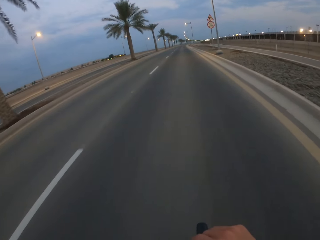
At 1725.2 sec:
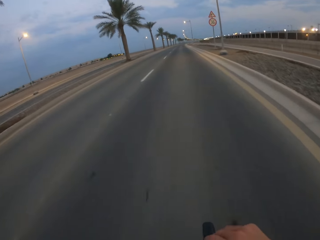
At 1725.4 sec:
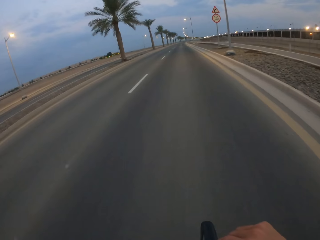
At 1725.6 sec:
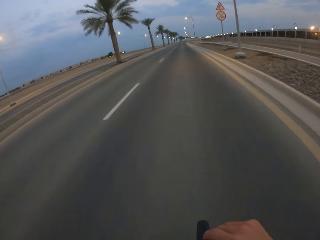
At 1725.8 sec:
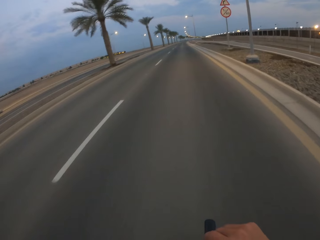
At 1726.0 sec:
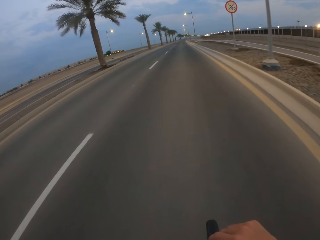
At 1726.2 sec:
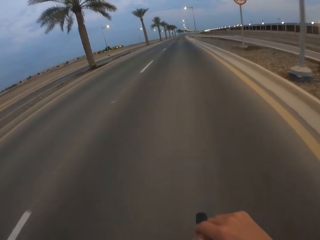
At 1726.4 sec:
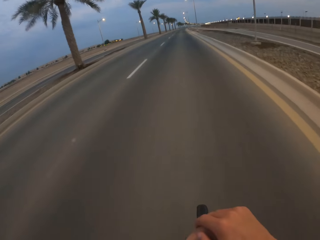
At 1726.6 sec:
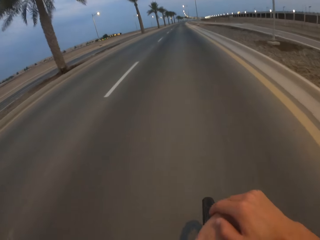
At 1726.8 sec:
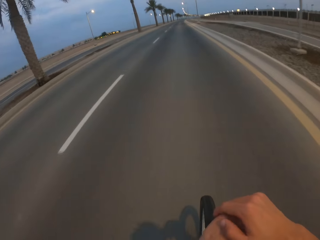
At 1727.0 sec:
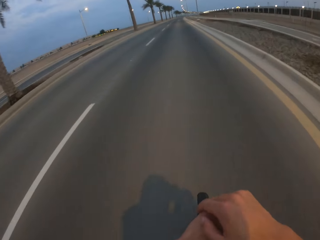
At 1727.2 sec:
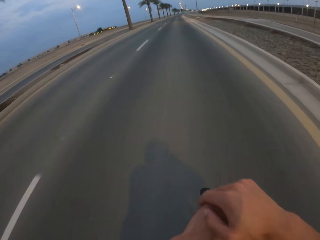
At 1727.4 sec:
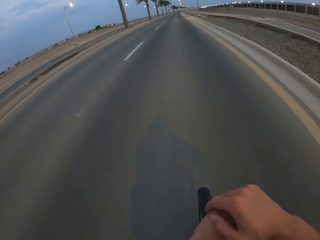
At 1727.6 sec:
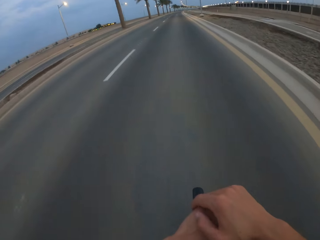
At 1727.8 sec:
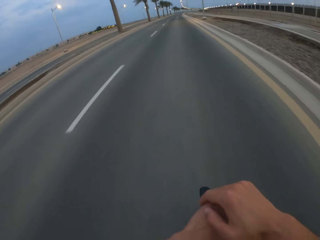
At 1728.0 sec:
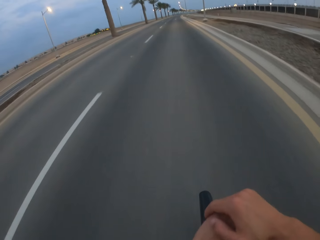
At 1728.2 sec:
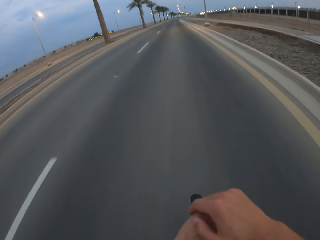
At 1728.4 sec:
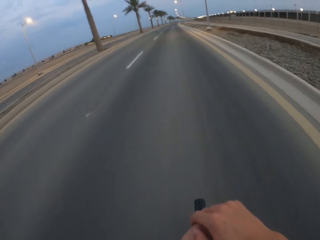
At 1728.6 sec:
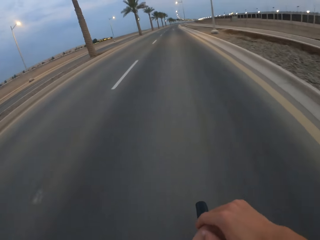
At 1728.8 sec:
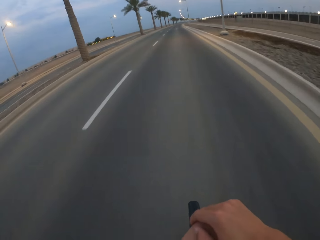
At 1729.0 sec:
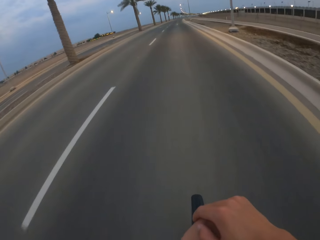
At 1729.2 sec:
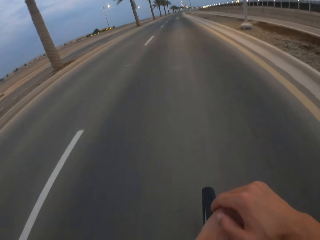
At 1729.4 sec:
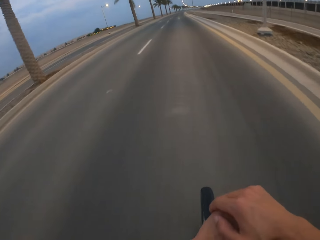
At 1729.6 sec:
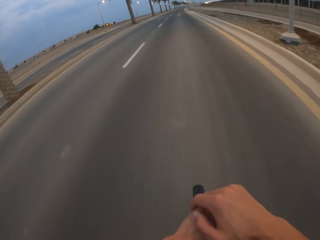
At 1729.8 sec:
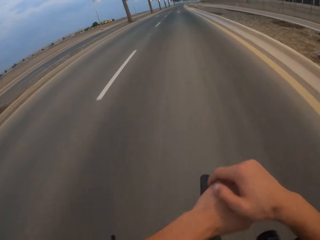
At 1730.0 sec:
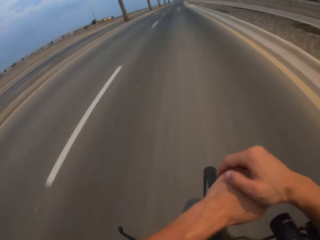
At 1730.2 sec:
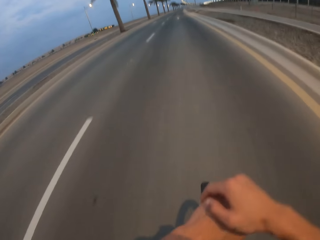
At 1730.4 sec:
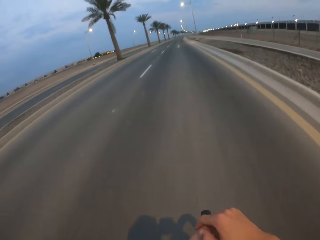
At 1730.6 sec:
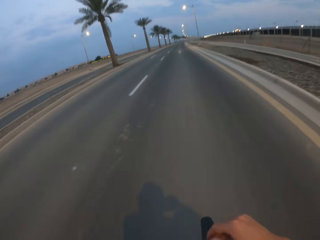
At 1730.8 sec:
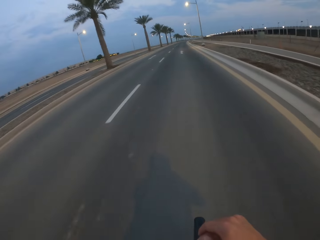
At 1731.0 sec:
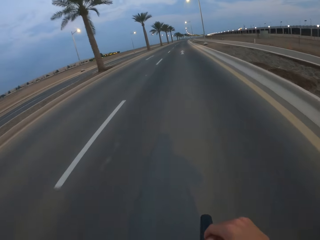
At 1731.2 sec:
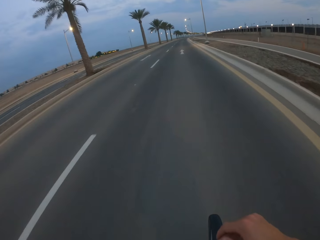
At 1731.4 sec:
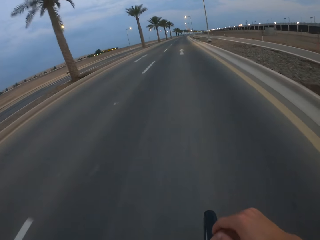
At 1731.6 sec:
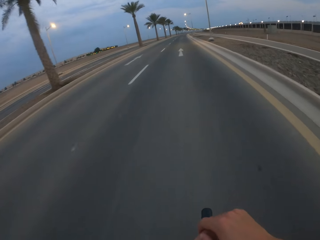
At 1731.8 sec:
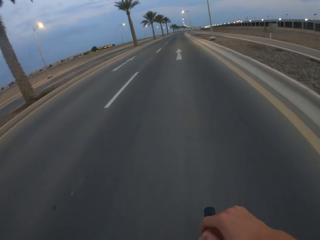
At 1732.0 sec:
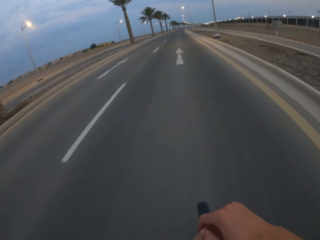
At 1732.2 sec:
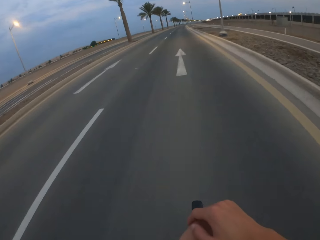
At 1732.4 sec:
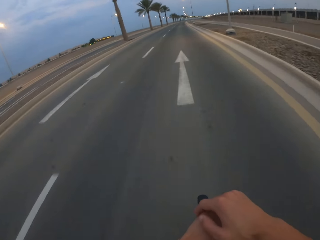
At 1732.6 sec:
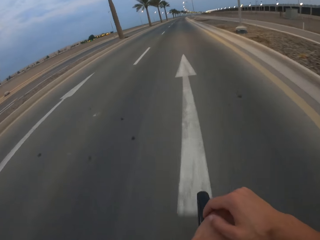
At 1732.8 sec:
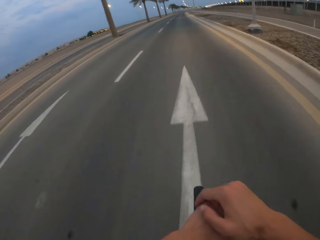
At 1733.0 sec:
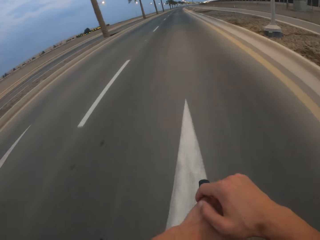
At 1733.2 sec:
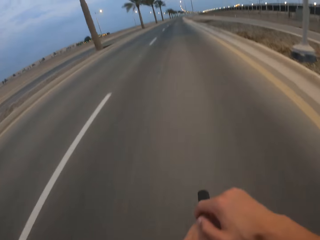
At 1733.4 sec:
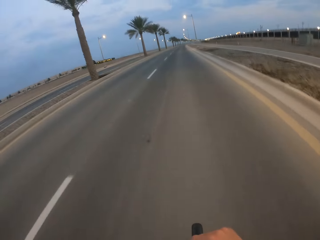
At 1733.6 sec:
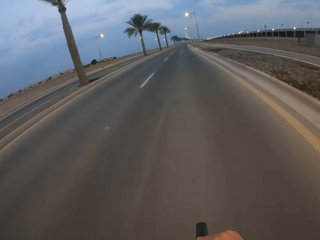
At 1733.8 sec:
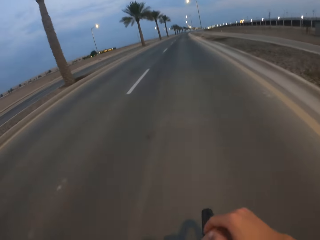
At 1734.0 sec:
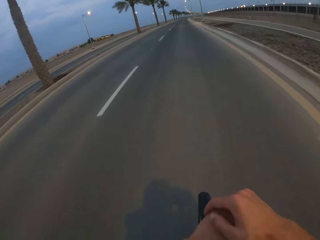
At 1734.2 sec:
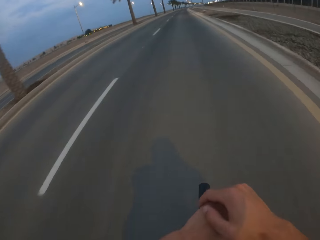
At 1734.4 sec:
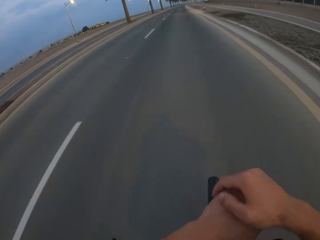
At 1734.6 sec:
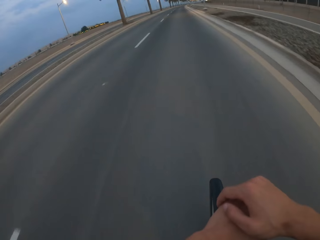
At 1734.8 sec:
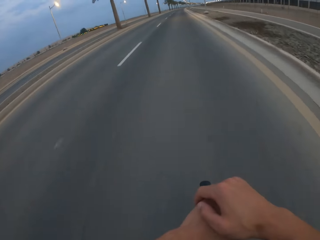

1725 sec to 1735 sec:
The camera wearer leans on the bike. They cycle on the road.

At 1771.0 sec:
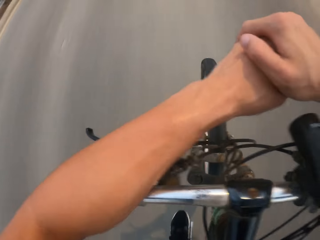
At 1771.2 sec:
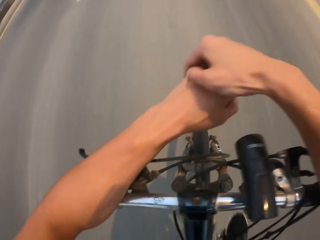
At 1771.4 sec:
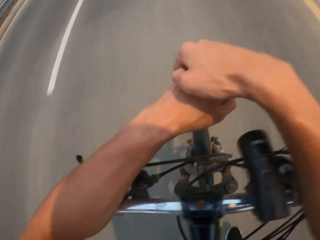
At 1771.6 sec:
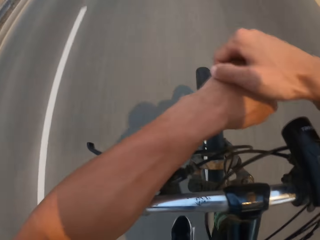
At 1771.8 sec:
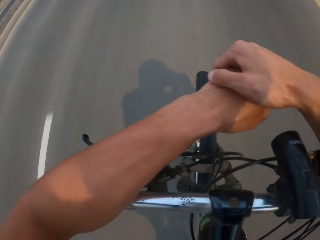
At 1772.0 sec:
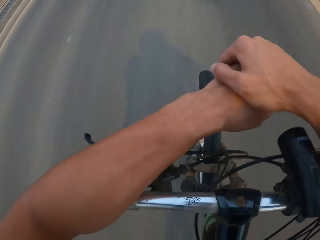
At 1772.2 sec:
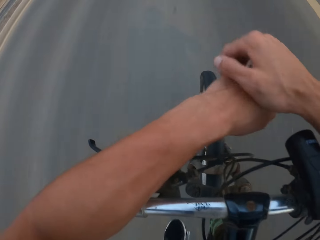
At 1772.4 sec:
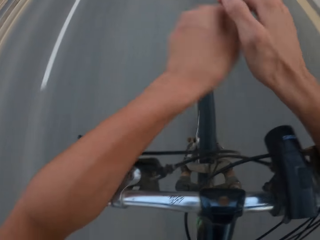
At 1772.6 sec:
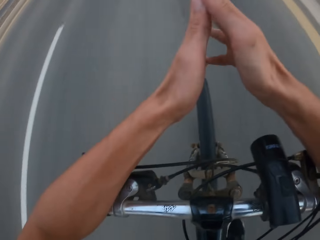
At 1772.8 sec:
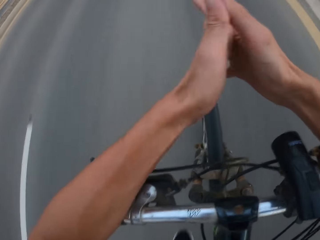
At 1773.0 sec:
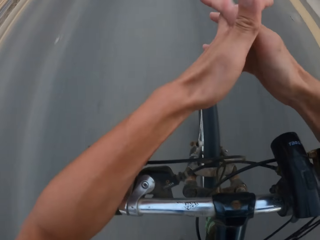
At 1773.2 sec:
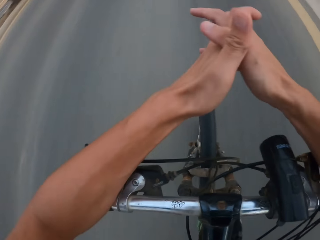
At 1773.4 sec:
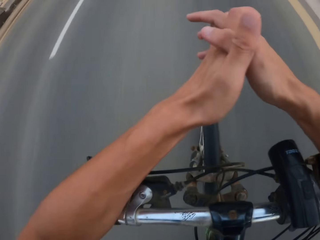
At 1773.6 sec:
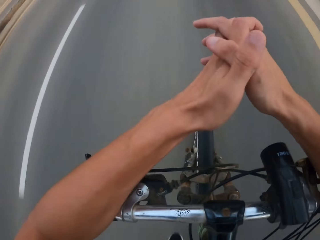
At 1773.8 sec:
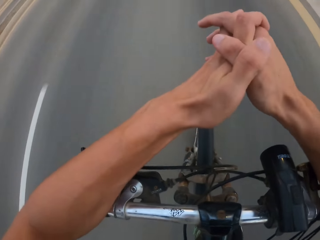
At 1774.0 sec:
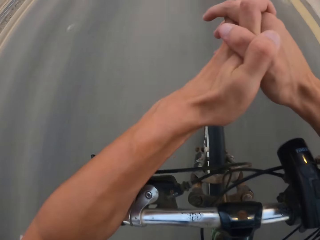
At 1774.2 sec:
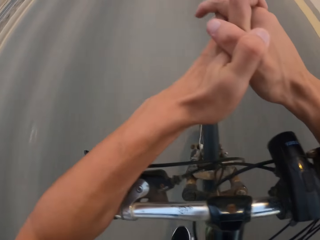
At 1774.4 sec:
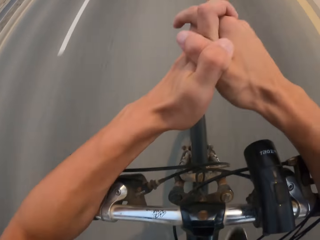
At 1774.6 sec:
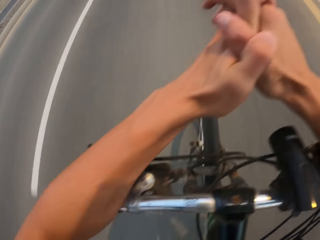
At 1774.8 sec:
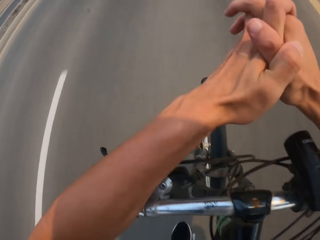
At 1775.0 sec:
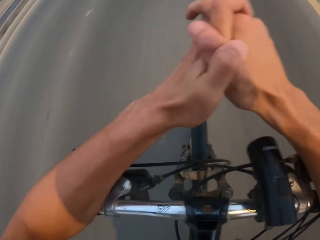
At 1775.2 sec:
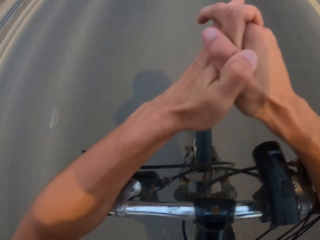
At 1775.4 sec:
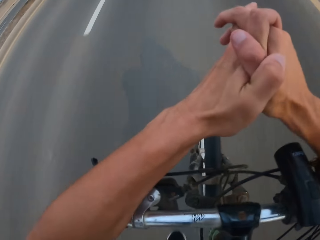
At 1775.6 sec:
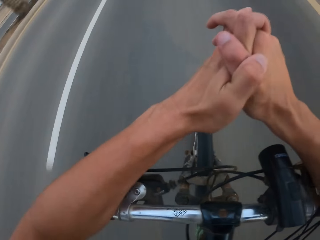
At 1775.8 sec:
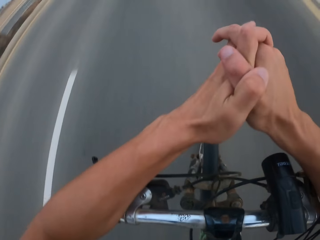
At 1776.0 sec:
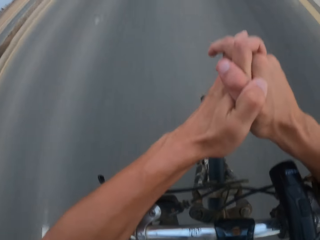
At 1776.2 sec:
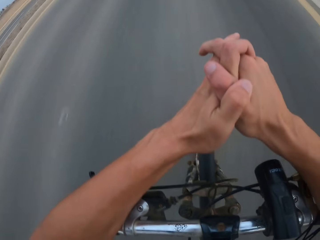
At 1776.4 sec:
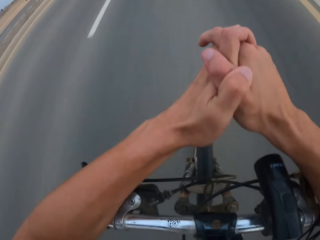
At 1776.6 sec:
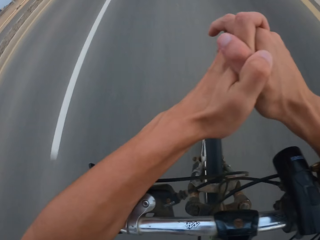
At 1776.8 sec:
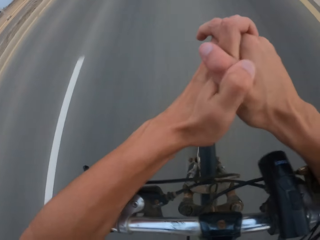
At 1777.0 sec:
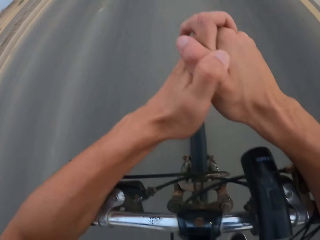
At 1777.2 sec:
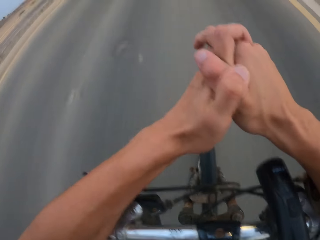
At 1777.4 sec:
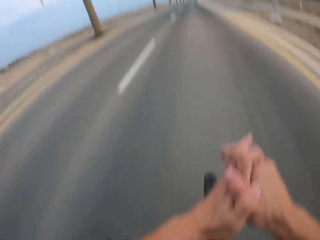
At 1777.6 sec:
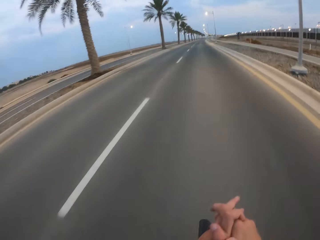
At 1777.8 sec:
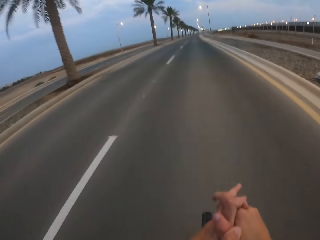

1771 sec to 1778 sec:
The camera wearer intertwines his hands.
